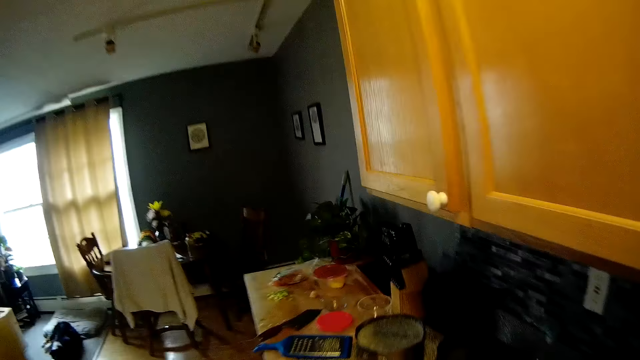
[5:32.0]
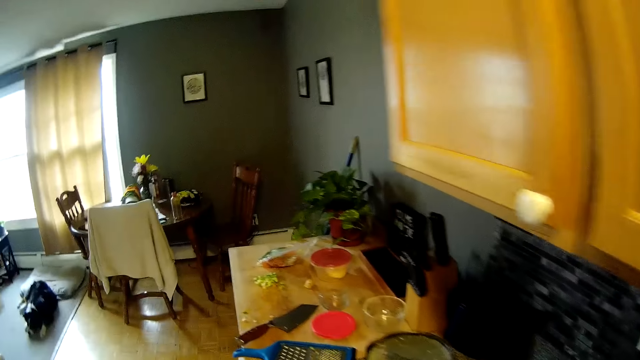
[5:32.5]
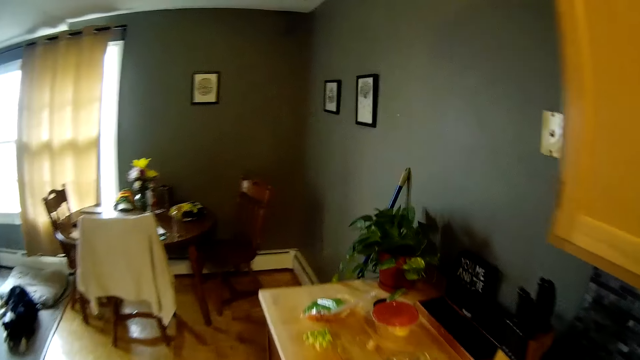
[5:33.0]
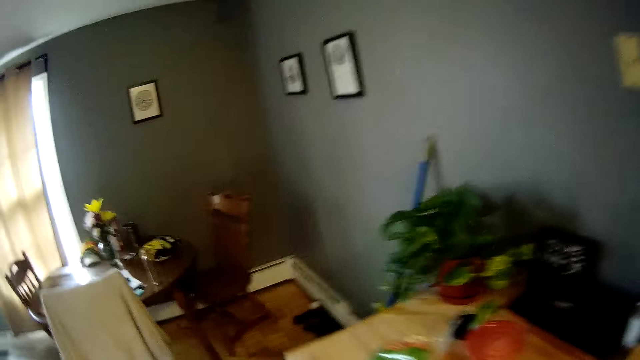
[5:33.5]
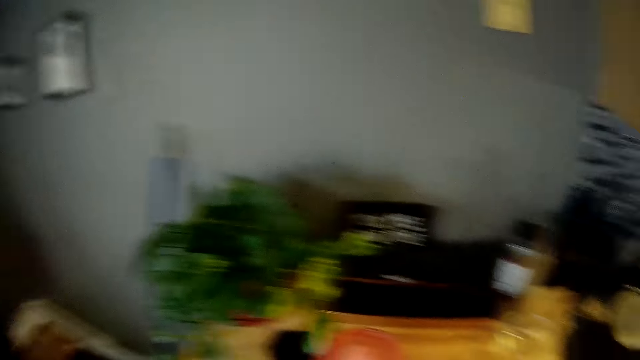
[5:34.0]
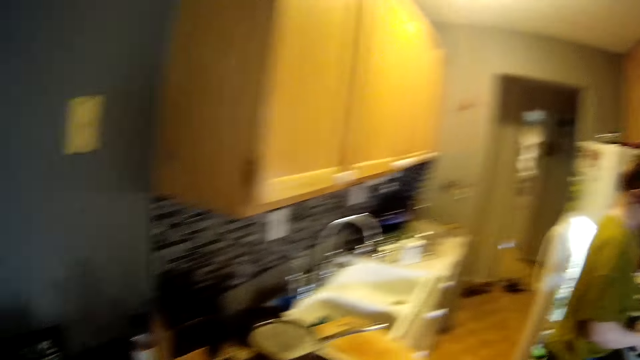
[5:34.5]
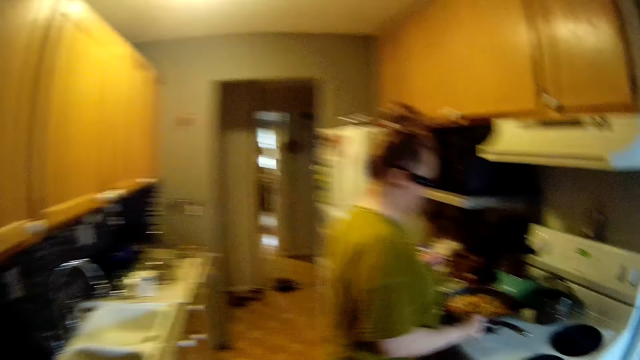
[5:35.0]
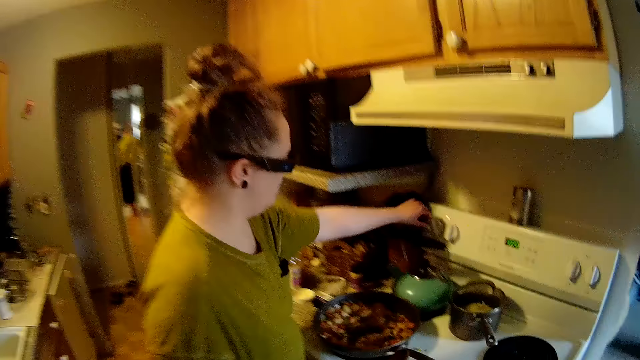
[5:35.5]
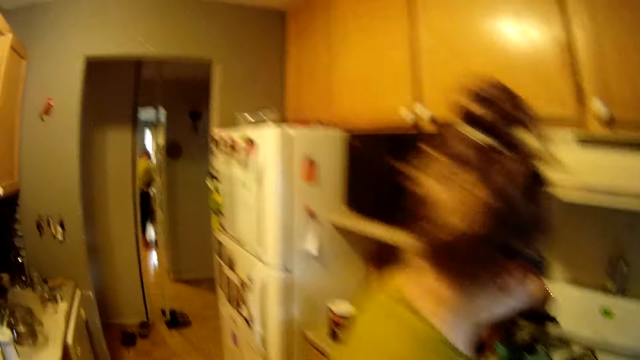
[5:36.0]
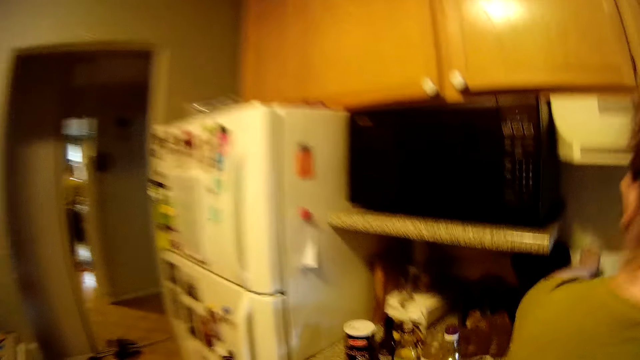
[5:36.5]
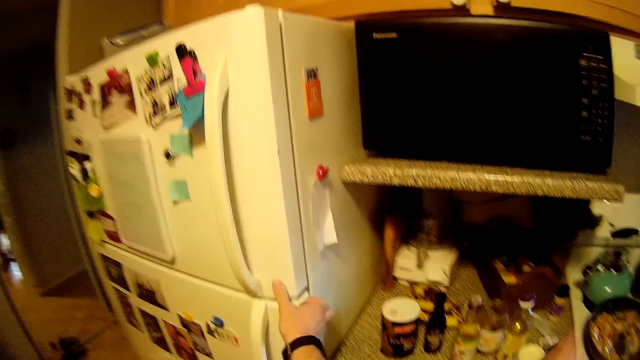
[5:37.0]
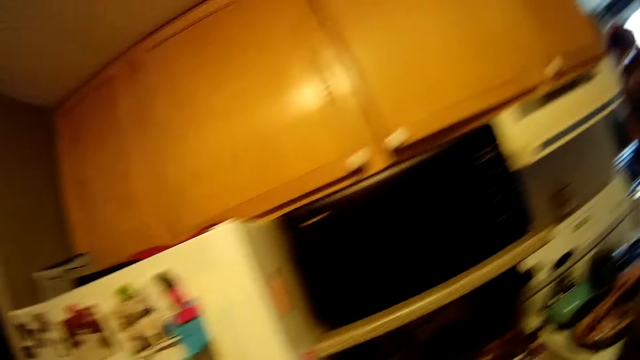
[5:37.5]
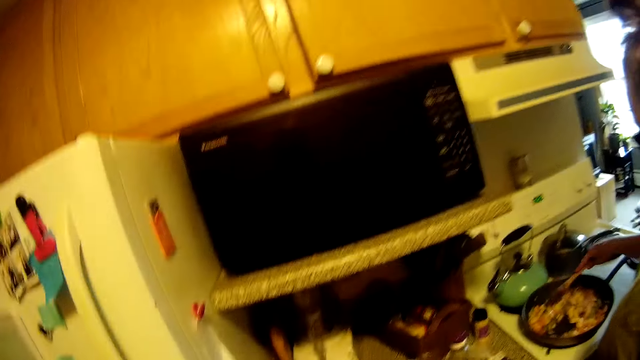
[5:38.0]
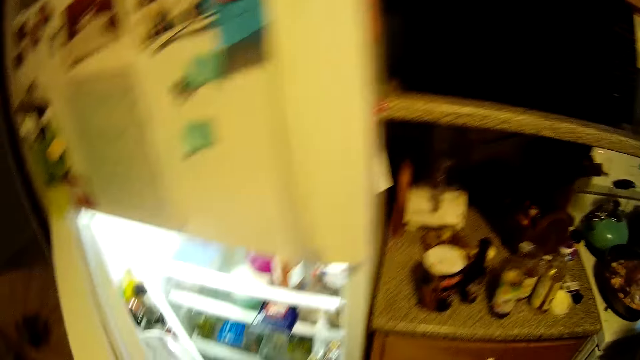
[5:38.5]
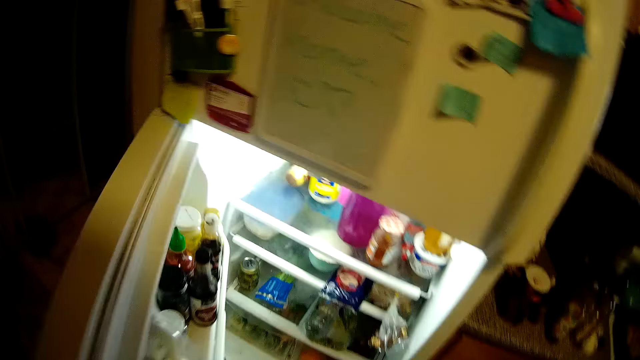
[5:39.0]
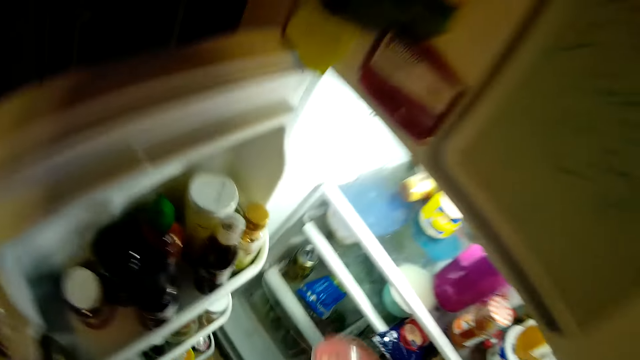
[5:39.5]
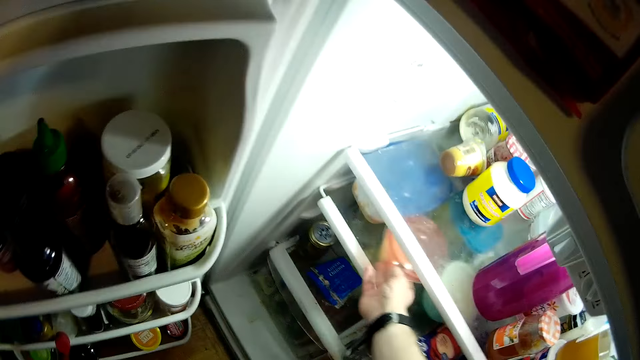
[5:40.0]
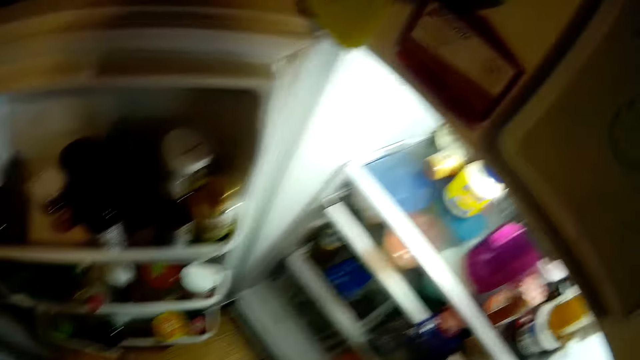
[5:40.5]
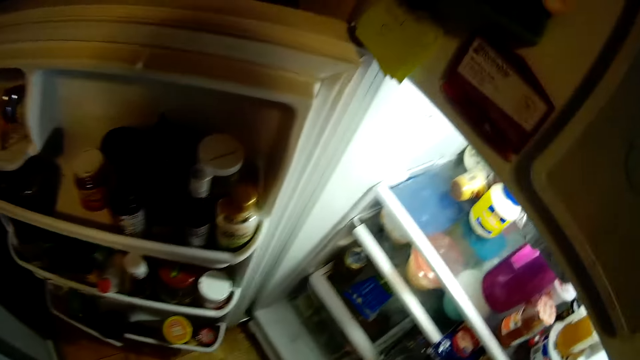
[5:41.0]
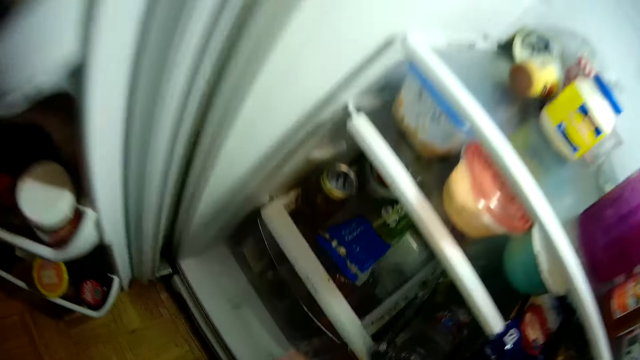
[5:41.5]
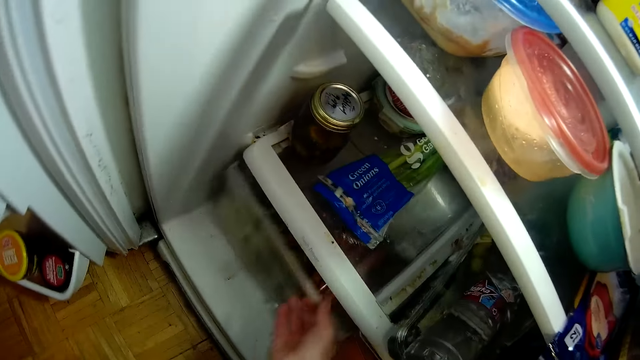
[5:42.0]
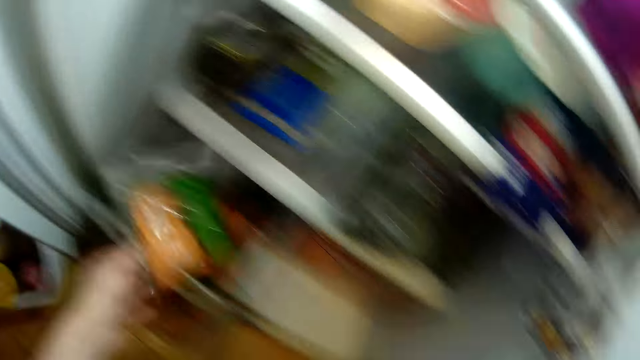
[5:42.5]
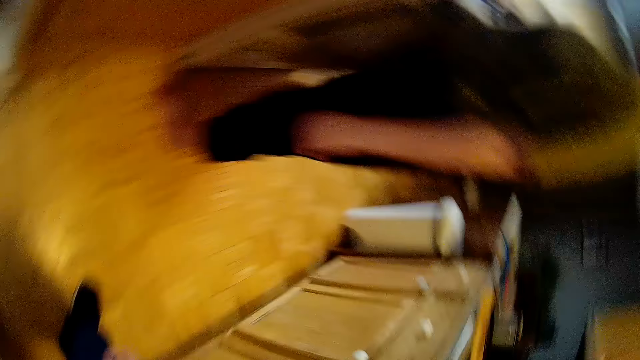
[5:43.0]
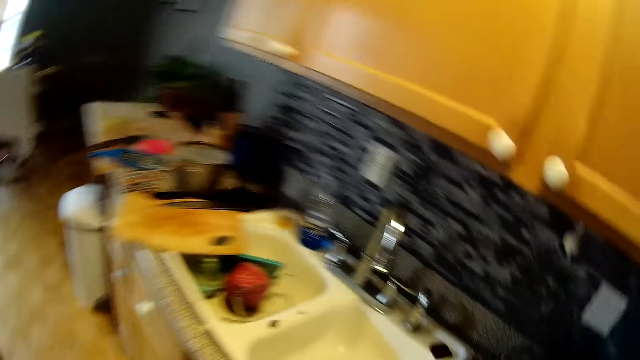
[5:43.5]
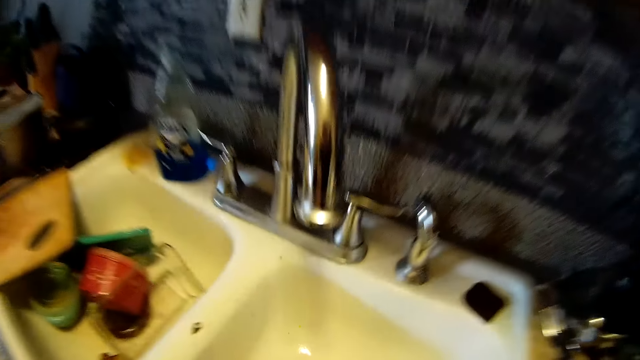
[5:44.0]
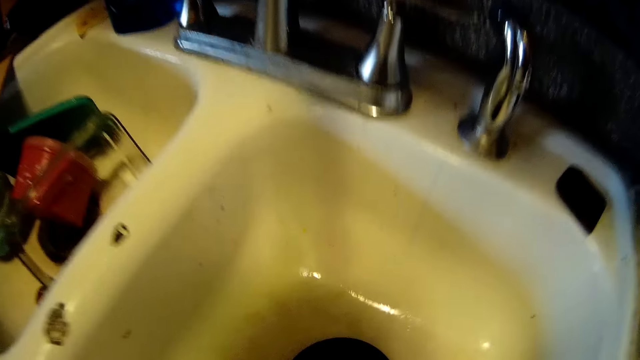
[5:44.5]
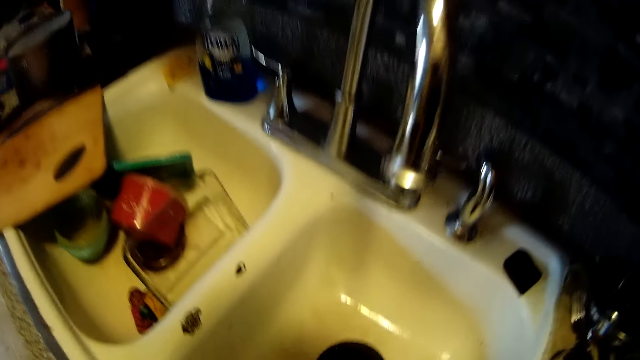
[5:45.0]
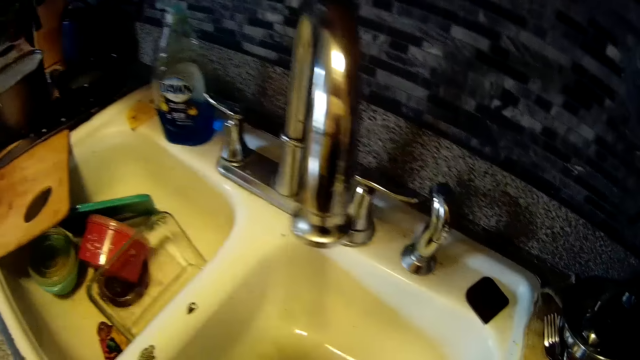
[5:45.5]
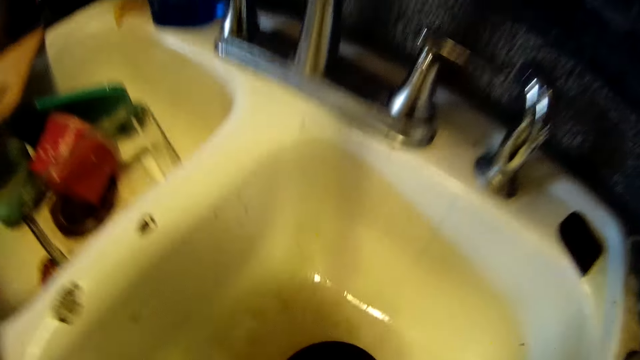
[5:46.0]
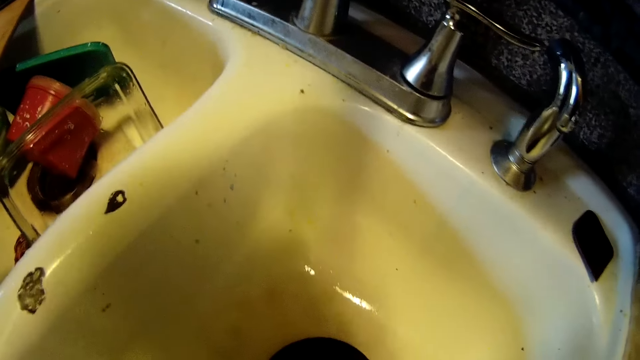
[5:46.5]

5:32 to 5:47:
The woman sets the cooker knob with her left hand. The camera wearer opens the refrigerator with his right hand. The woman stirs the food. The camera wearer places the bowl in his right hand into the refrigerator. He holds a plastic bag in both his hands. He opens the crisper of the refrigerator with his right hand. He places the plastic bag in his left hand into the crisper of the refrigerator. He spits in the sink.

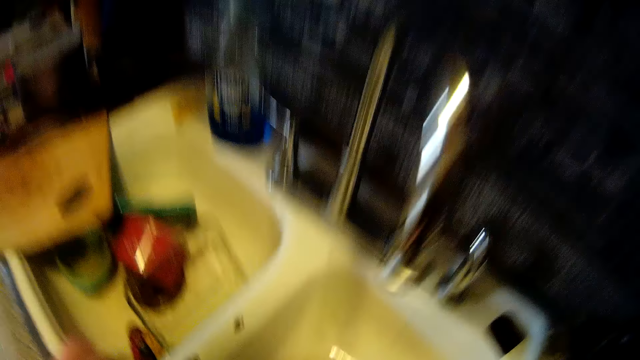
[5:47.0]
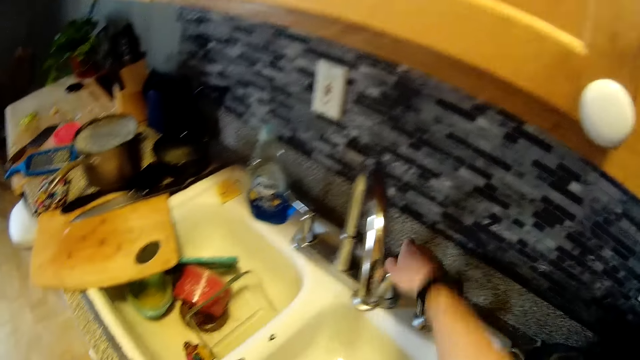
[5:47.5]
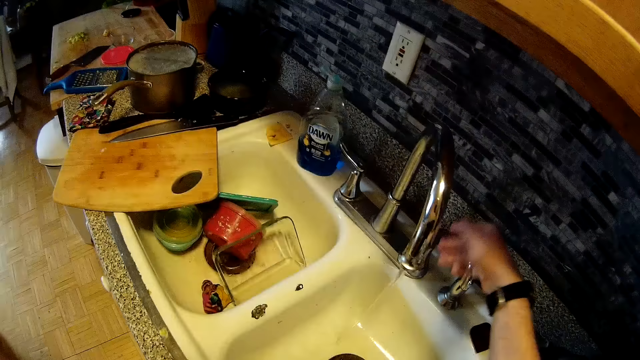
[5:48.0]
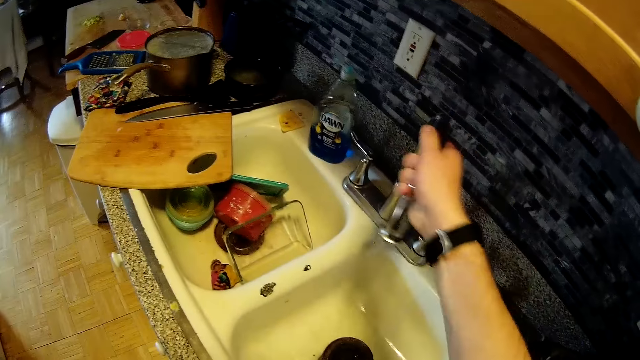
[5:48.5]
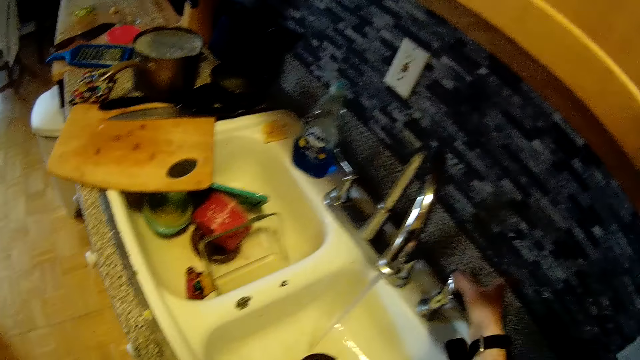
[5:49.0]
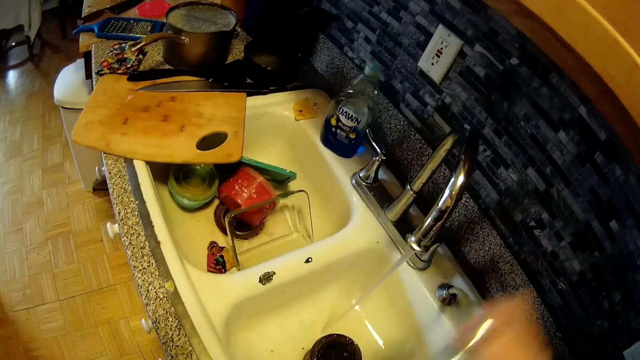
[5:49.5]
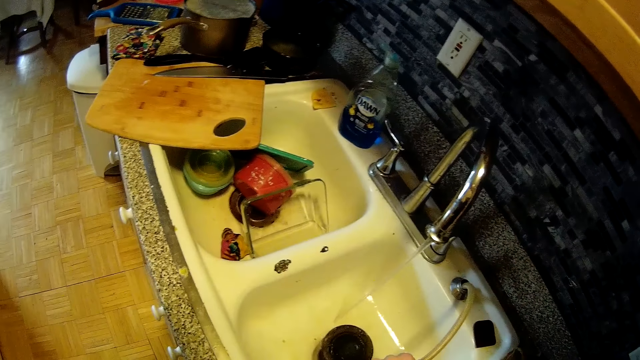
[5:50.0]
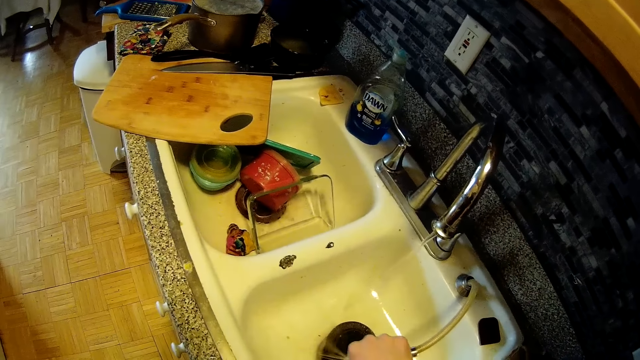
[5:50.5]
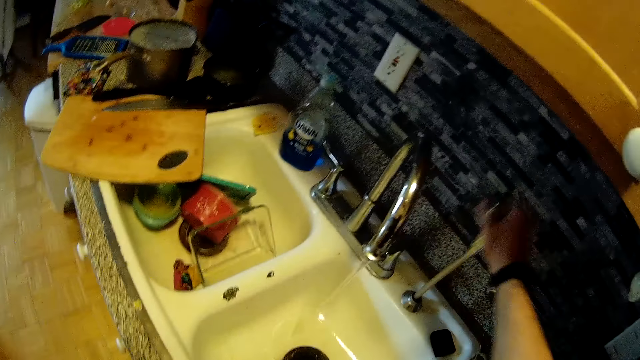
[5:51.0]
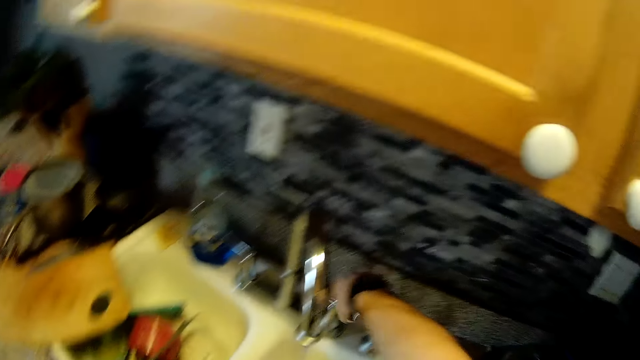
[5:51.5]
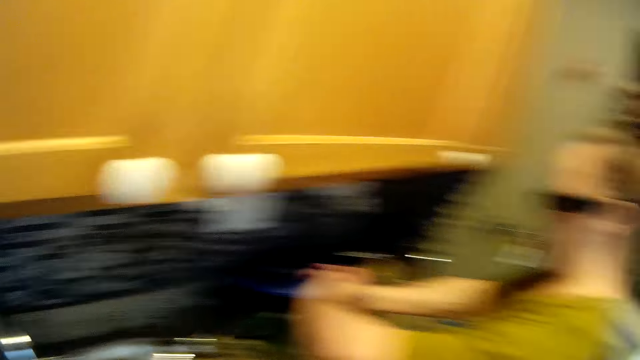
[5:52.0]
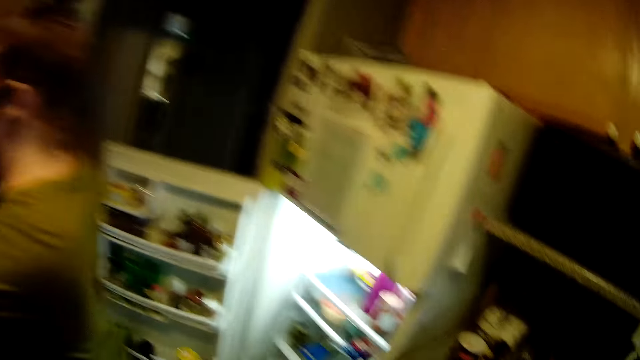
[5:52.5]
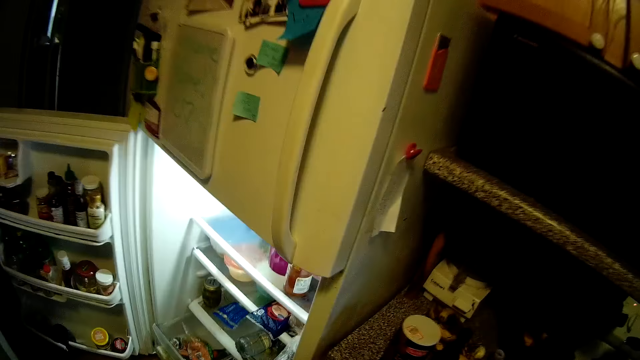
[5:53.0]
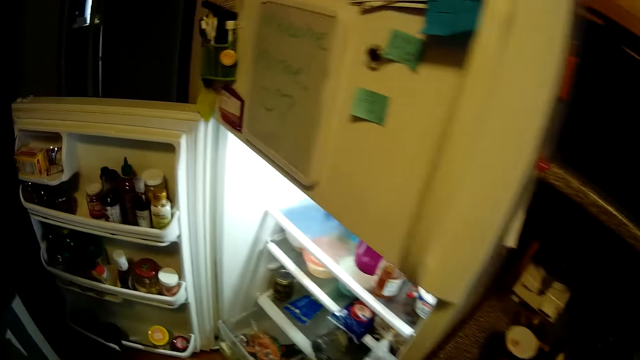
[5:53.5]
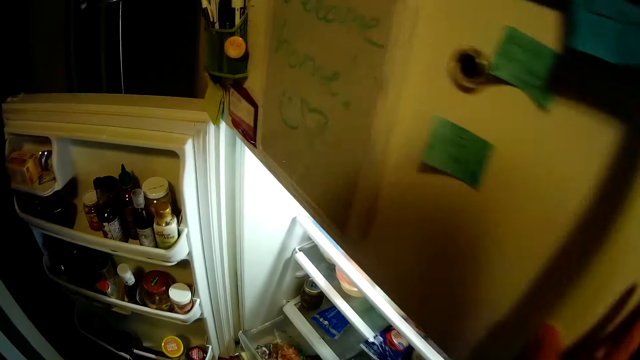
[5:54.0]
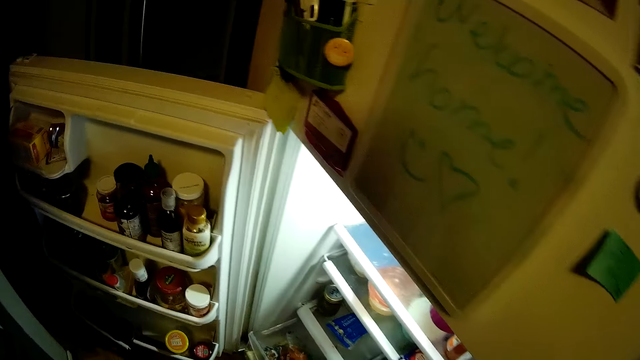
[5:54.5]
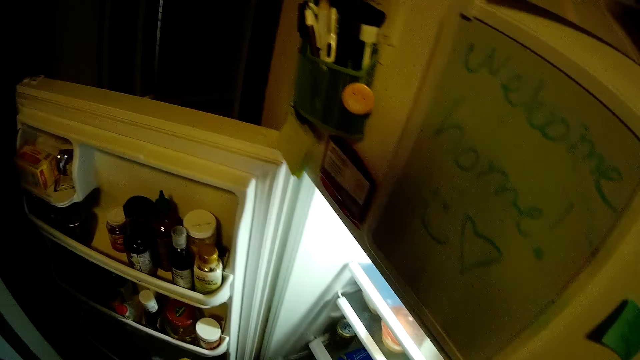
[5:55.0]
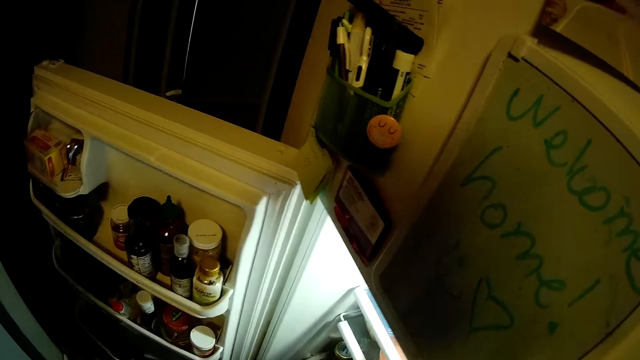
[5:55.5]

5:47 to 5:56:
The camera wearer turns on the tap with his right hand. He moves the tap with his right hand. He pulls the pipe on the sink with his right hand. He sprays the sink with water from the pipe in his right hand. He places the pipe in his right hand back into the sink. He turns off the tap with his right hand.
